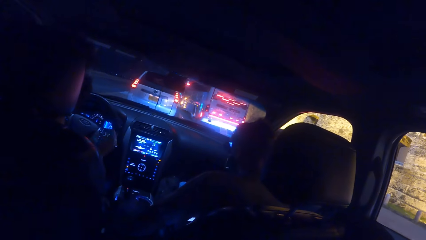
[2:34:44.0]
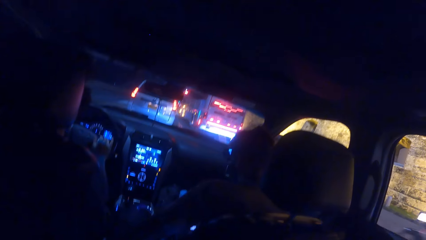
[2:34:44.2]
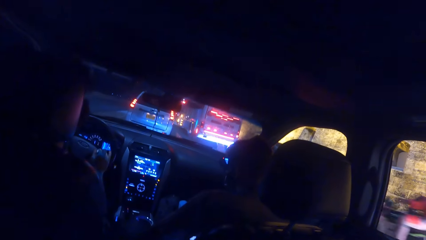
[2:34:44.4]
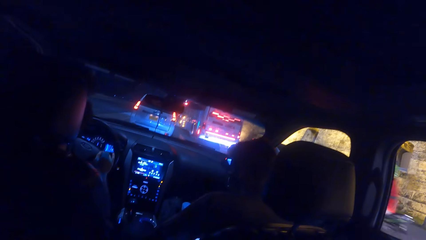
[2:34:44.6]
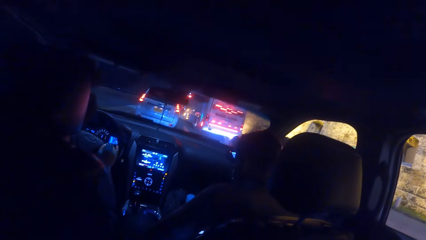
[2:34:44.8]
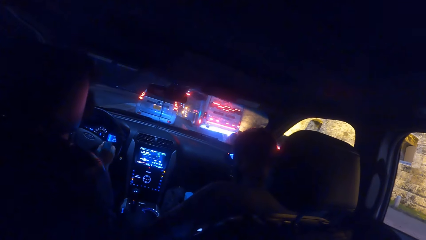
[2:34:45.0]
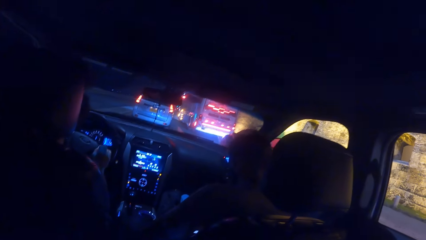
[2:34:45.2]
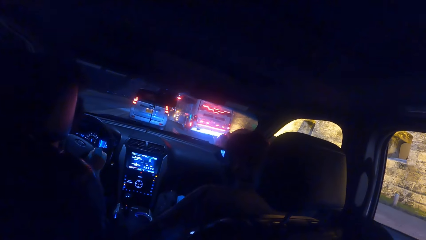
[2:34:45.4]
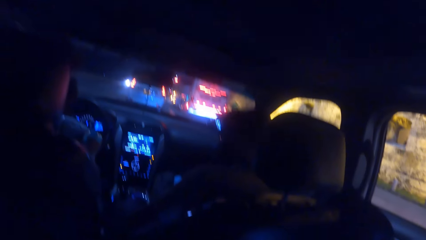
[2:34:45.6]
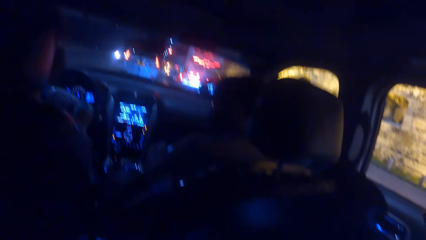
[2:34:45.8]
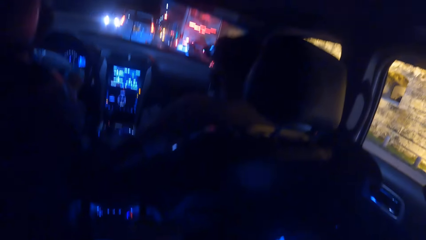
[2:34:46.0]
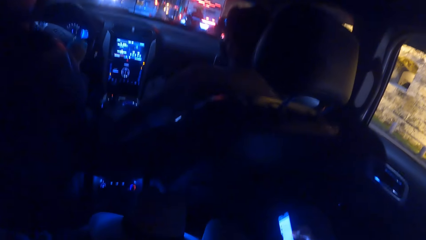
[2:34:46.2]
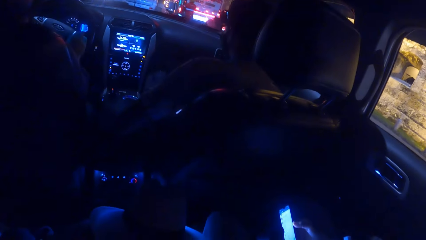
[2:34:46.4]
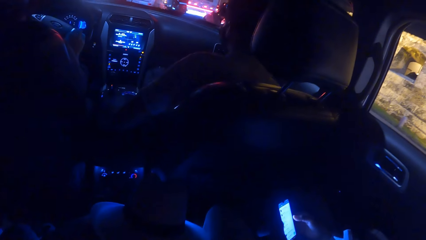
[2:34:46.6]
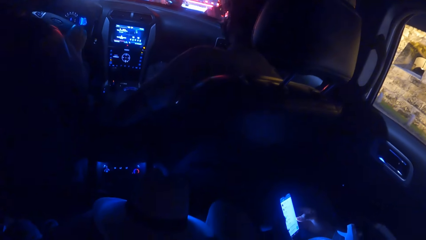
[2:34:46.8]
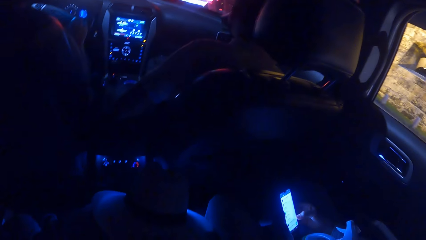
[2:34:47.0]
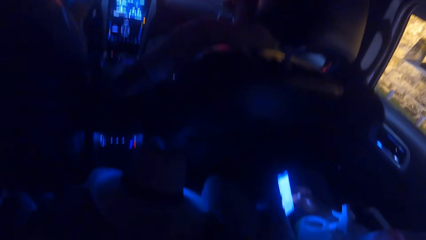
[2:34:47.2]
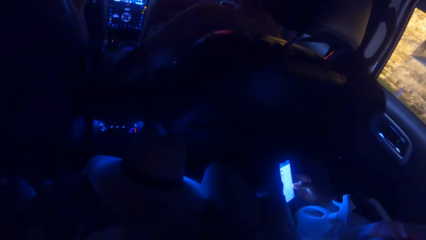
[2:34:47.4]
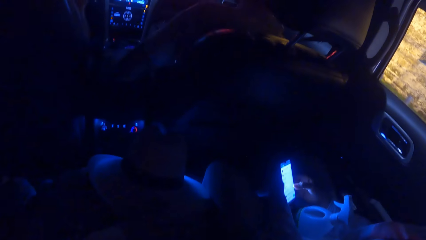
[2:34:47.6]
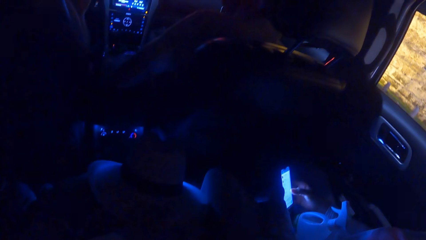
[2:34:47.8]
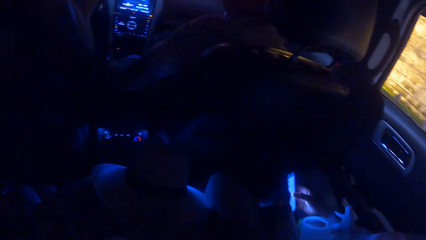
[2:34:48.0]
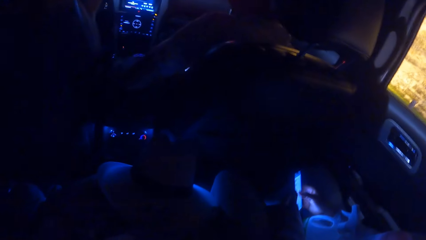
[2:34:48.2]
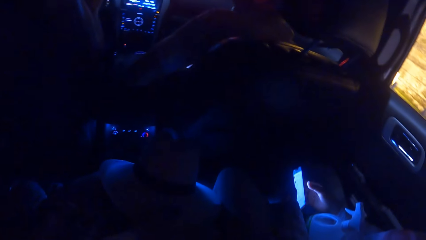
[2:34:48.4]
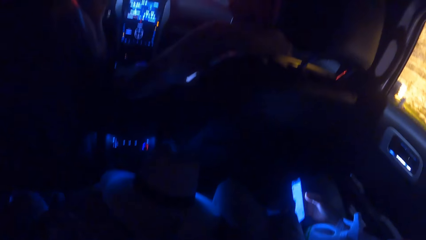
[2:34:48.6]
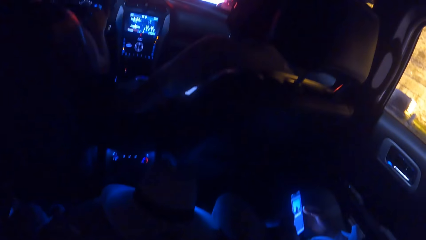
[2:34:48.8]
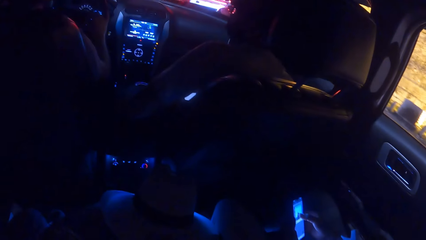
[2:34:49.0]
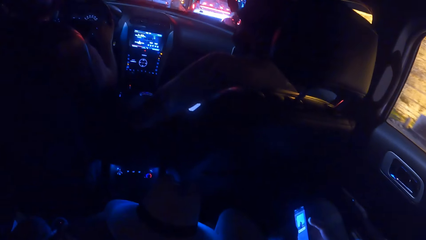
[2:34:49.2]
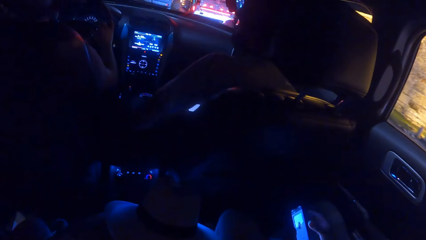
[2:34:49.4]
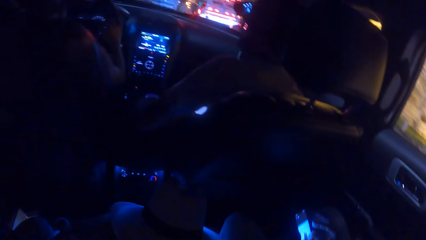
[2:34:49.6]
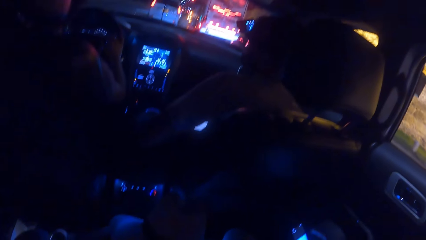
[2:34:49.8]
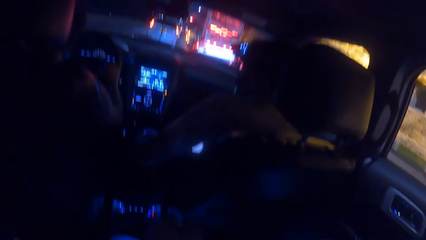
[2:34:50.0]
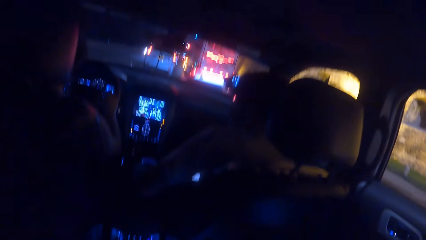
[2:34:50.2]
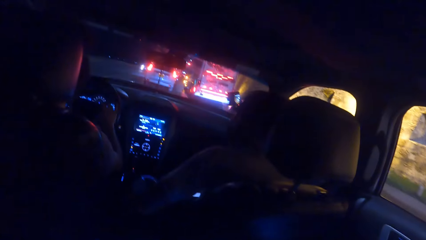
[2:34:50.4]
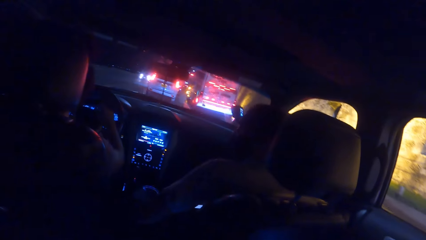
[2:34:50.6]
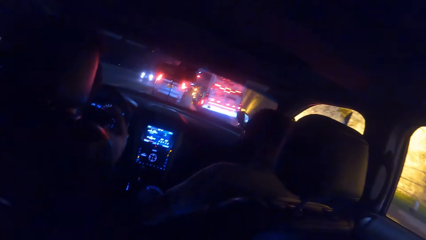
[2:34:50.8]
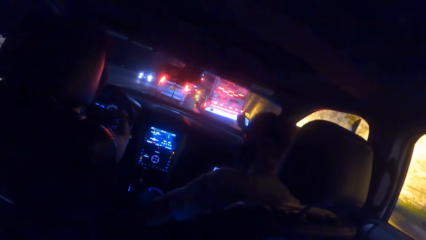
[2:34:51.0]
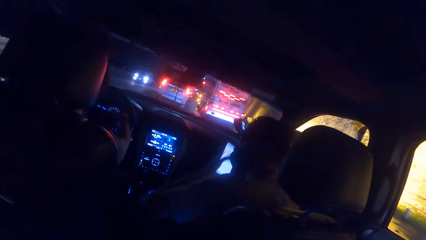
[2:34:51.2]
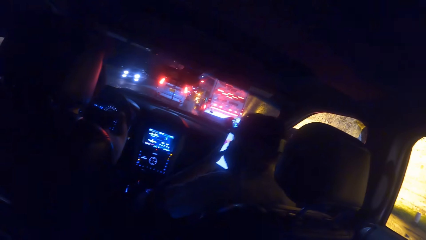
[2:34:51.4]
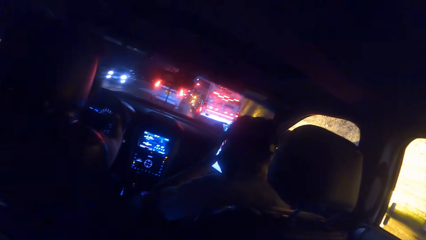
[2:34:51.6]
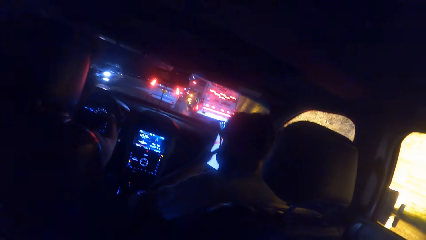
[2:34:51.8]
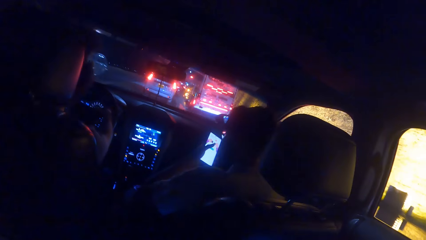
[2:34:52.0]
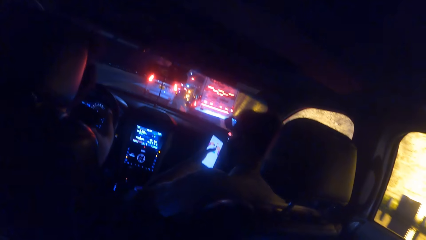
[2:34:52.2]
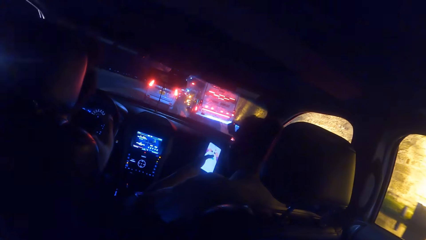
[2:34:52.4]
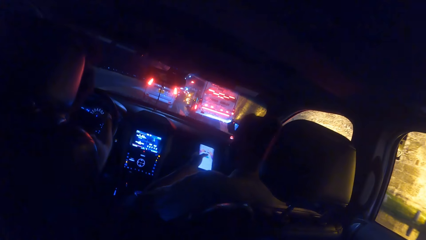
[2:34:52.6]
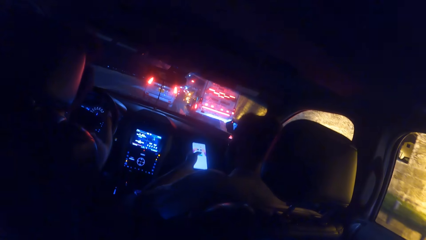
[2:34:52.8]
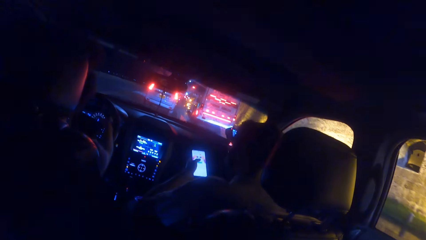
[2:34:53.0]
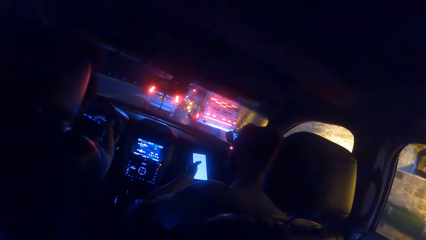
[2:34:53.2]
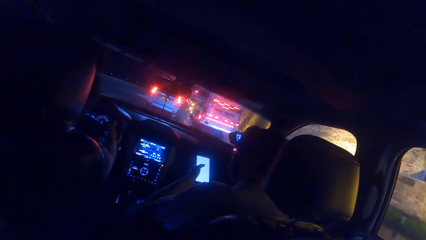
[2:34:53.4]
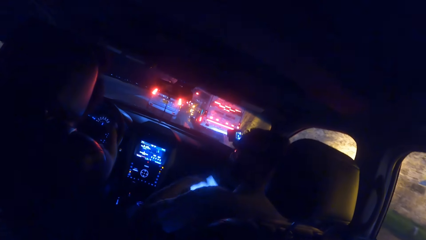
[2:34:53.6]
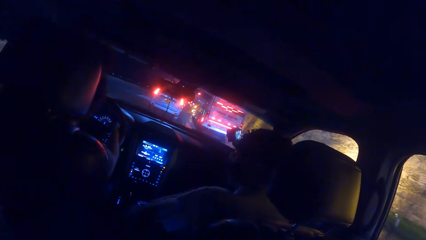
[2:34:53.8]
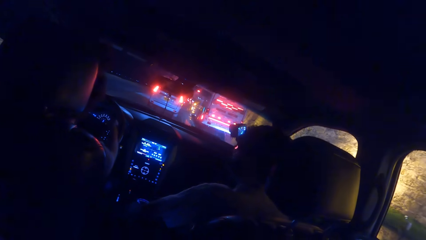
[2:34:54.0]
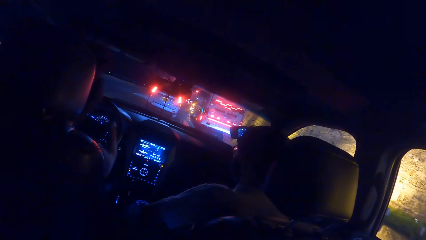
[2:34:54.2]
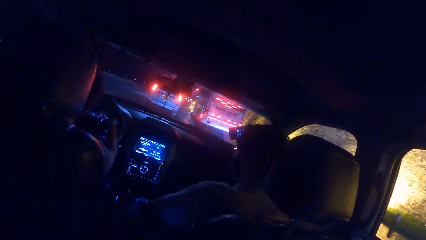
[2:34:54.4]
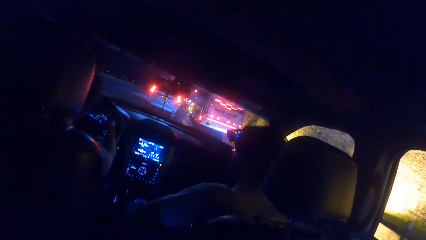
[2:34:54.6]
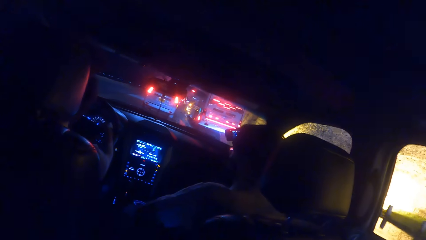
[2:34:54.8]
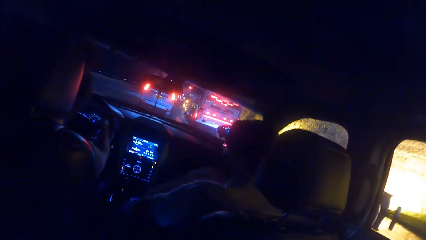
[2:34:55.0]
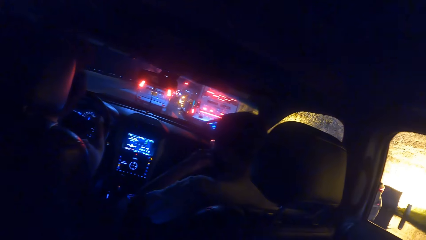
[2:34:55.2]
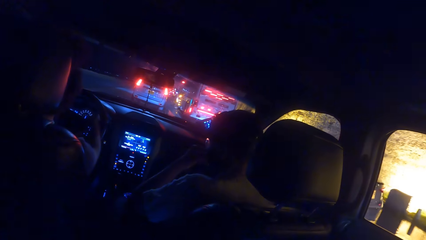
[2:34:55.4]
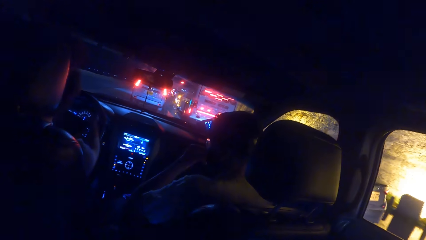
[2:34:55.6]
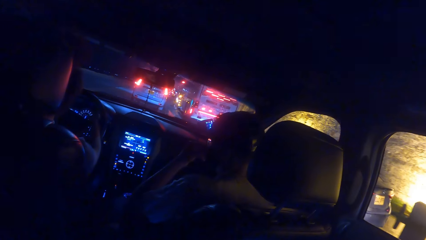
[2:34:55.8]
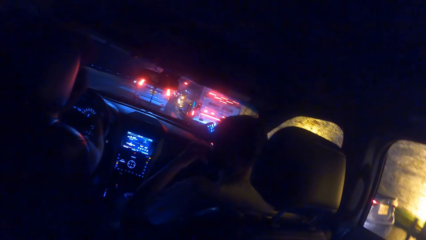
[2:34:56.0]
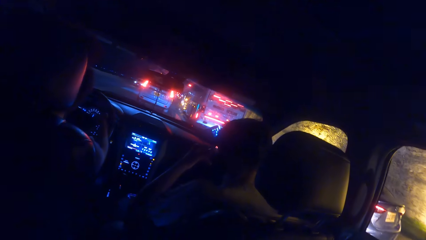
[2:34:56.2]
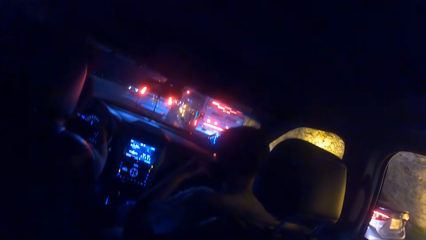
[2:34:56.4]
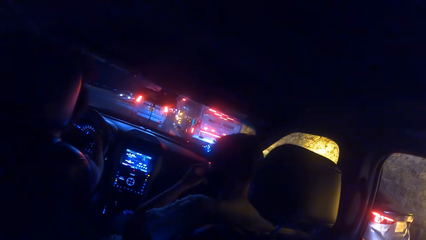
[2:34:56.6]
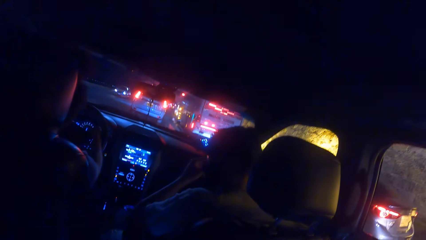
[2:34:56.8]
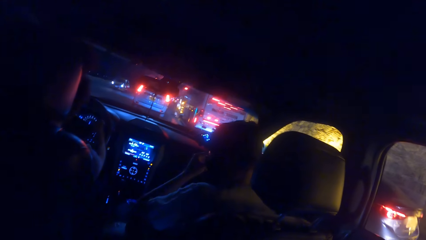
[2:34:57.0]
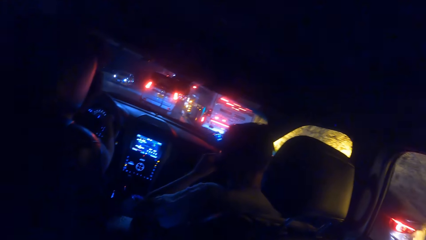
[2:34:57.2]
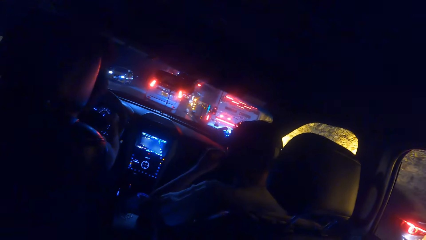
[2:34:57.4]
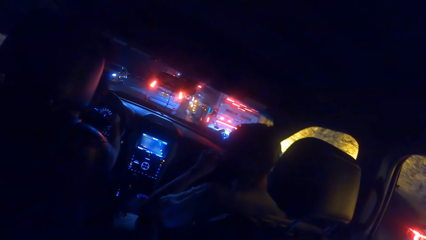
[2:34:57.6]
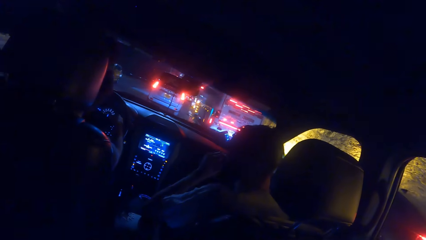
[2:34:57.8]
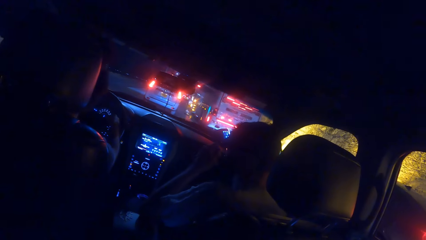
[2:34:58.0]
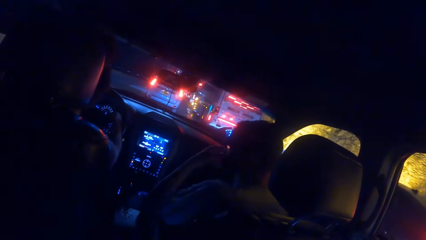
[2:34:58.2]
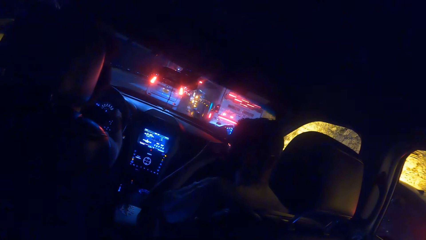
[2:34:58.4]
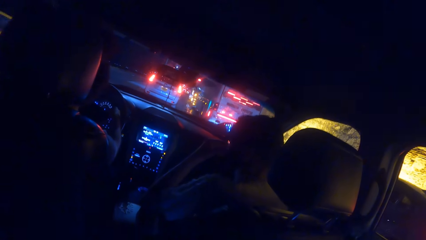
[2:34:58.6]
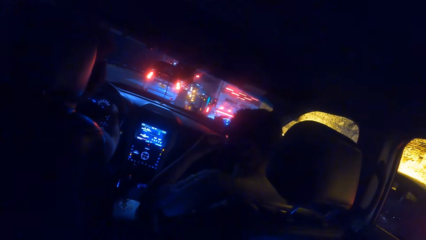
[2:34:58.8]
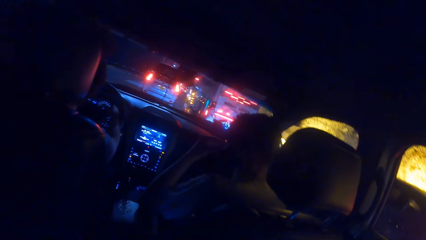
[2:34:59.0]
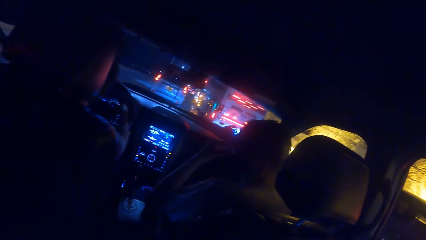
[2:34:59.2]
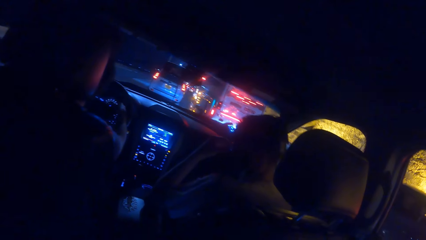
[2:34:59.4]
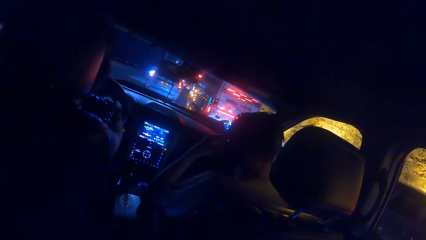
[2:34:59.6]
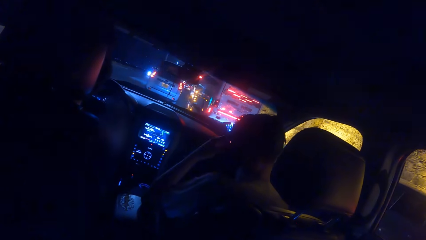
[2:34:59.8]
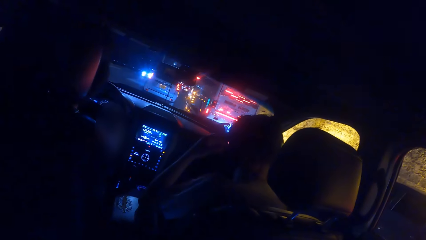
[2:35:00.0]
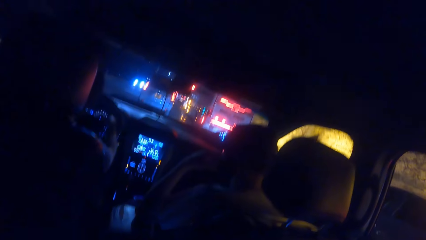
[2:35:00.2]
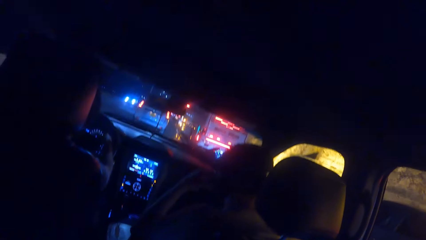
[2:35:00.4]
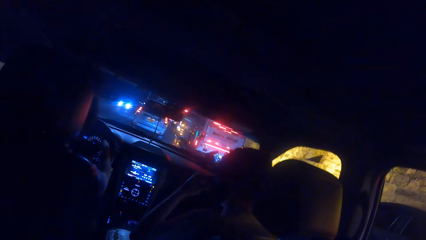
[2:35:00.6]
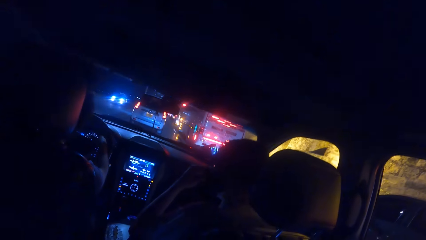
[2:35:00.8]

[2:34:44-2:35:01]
A man rides a bike on the road with both hands. The camera wearer moves a hand. A woman operates the phone with her right hand. Another man holds a phone with his left hand and touches his face with his left hand. The other man raises his hand. The camera wearer drives a car. The other man operates the phone with his left hand. The man lowers his hand. The man touches his face with his left hand. The man moves his hand.
